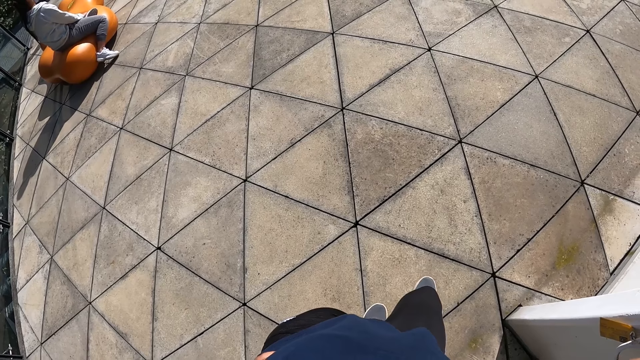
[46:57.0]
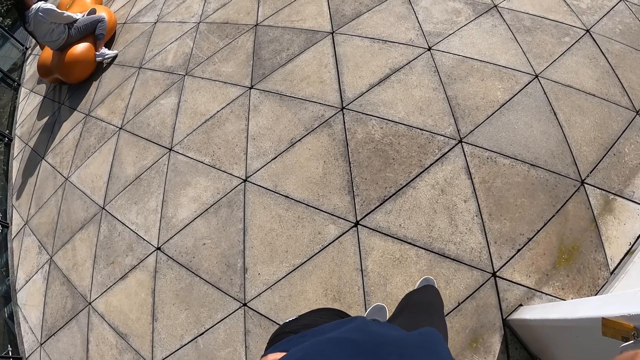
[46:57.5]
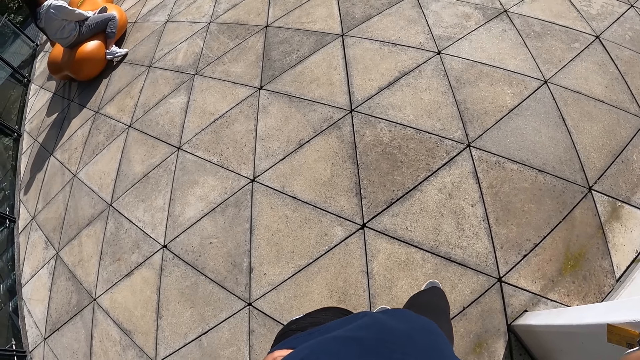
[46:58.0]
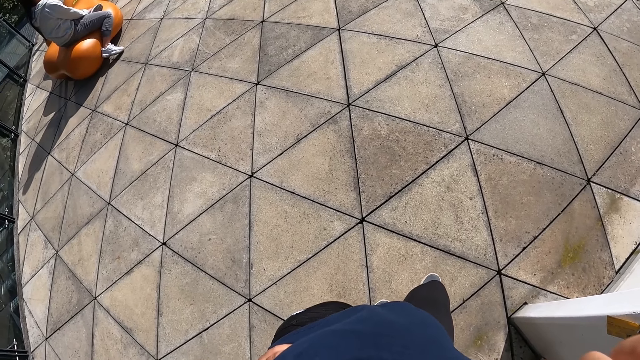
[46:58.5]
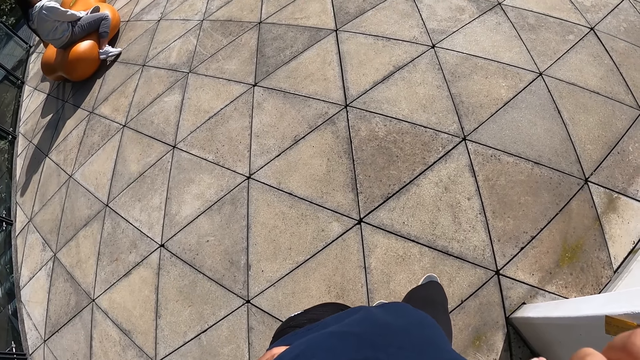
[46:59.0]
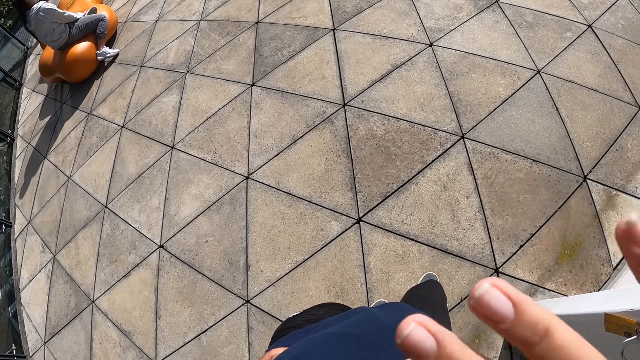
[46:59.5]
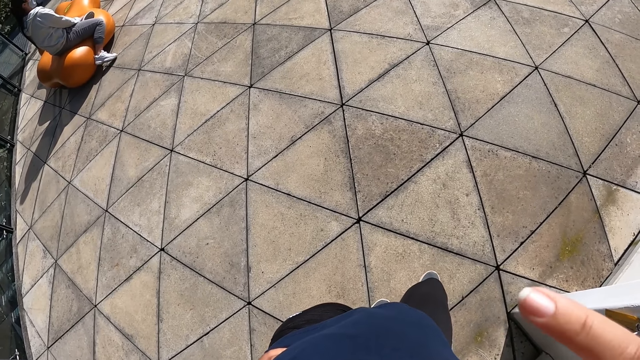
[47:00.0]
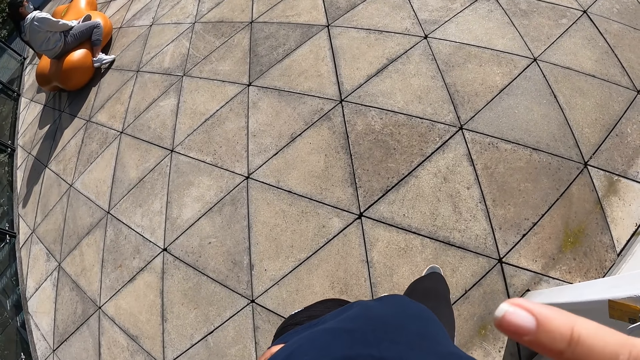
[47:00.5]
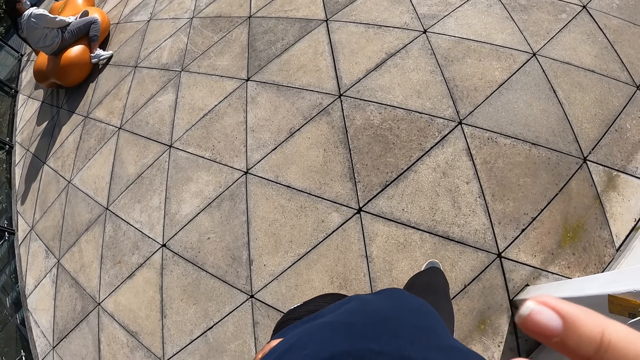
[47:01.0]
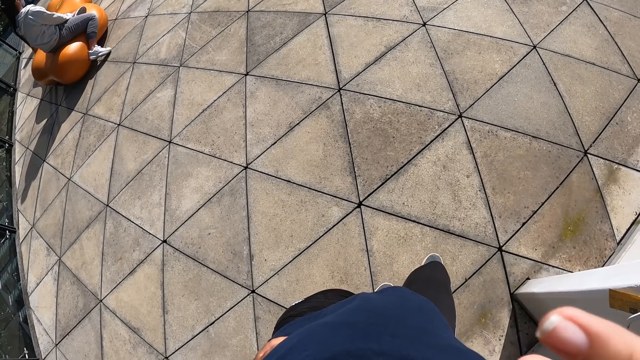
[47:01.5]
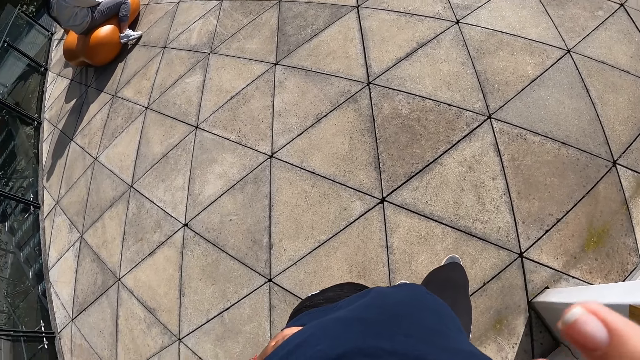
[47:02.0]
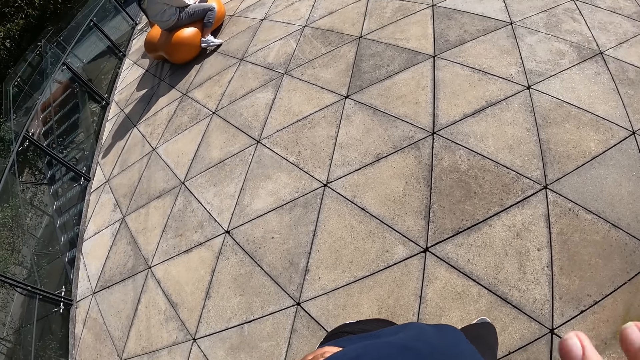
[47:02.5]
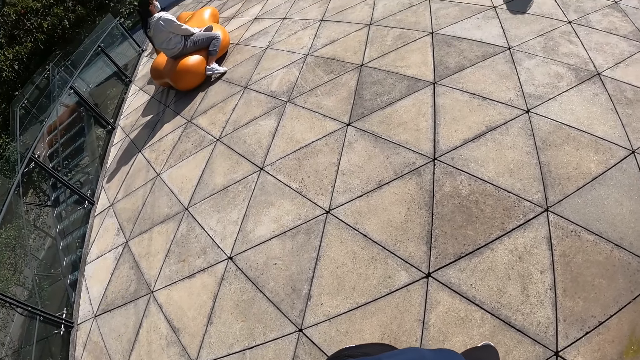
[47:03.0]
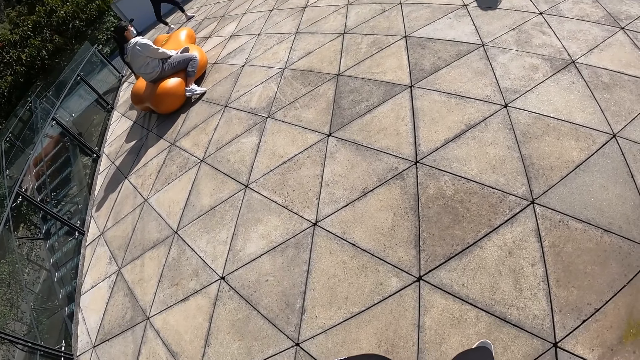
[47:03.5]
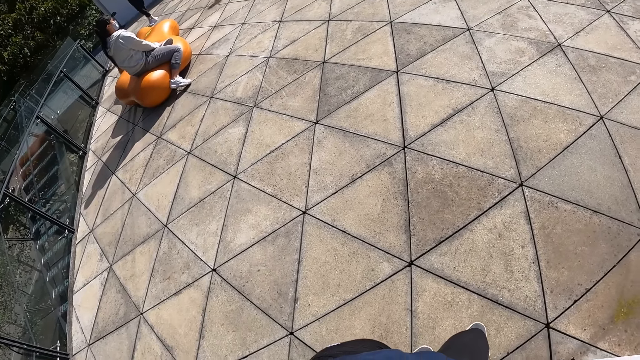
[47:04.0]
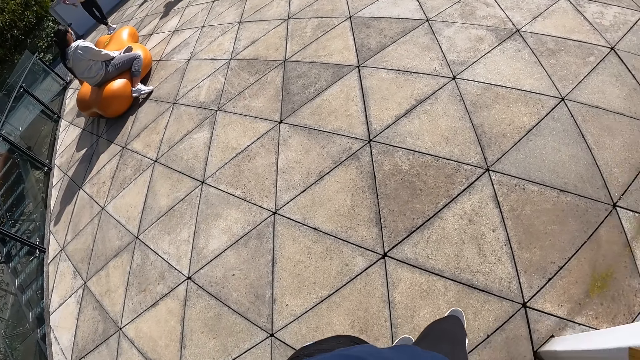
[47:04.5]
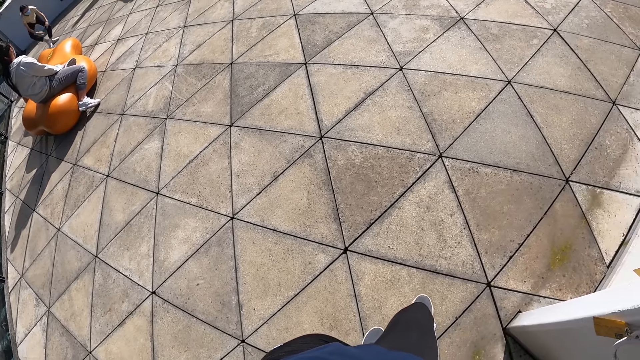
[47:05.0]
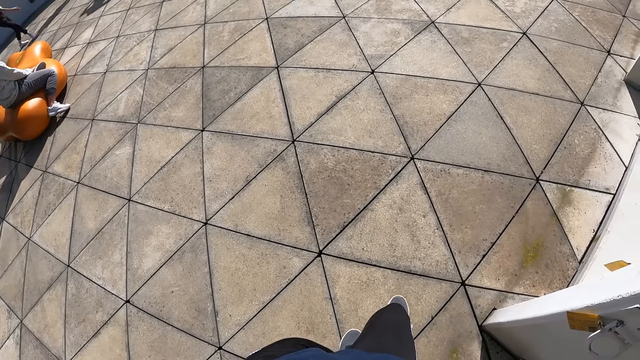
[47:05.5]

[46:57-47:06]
The camera wearer stretches fingers.

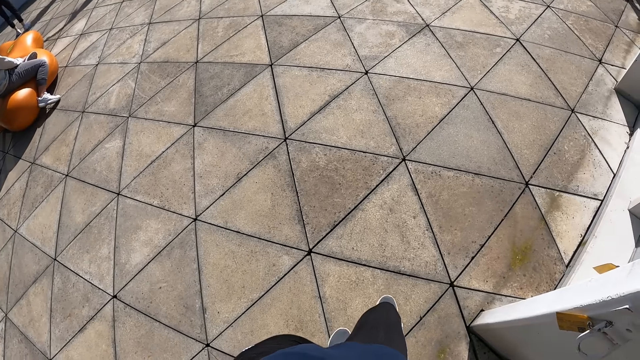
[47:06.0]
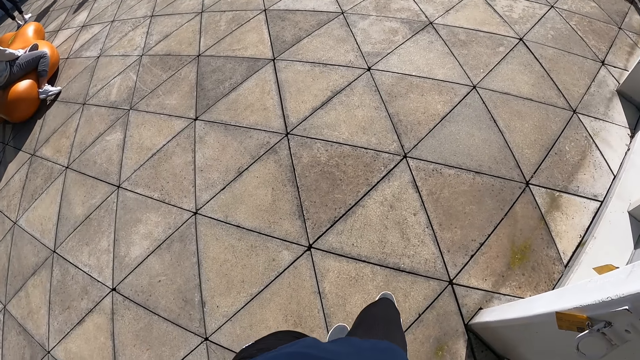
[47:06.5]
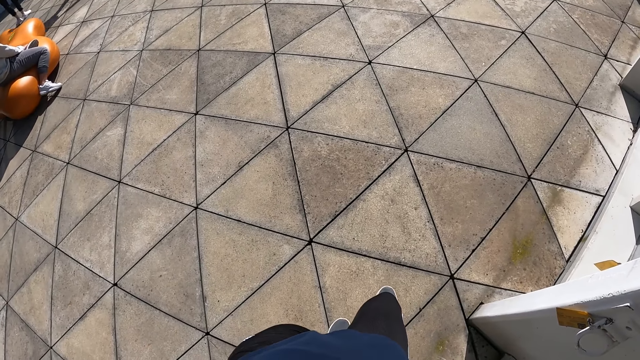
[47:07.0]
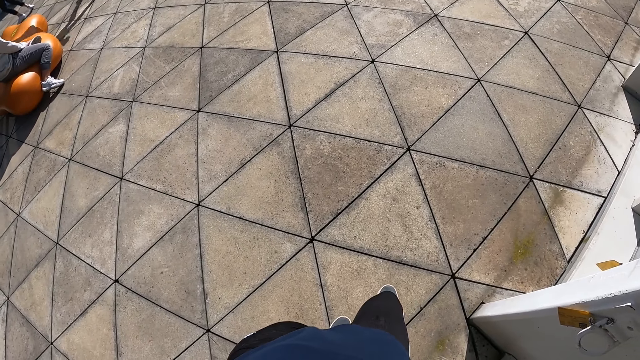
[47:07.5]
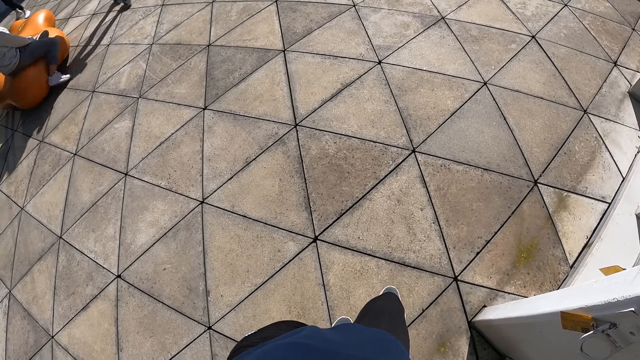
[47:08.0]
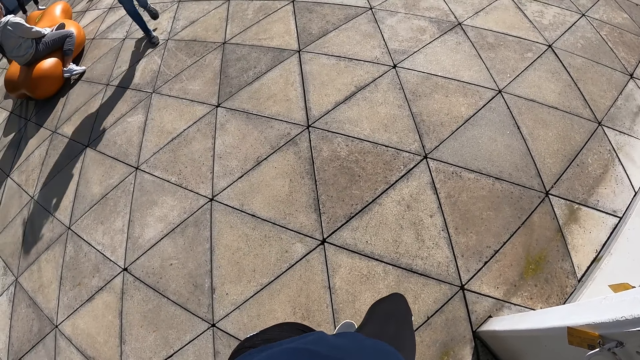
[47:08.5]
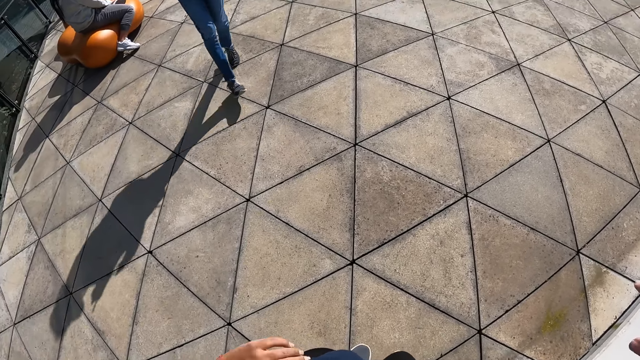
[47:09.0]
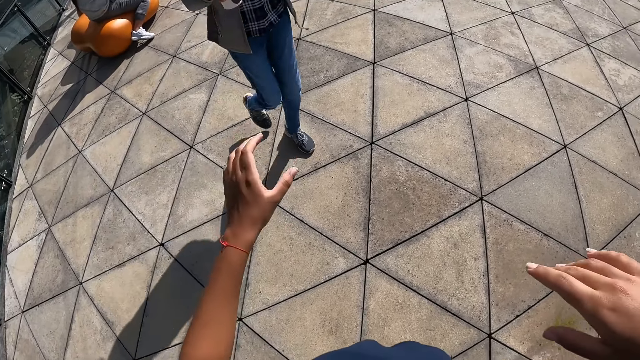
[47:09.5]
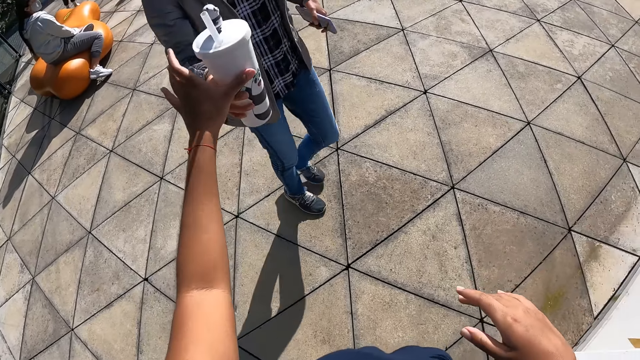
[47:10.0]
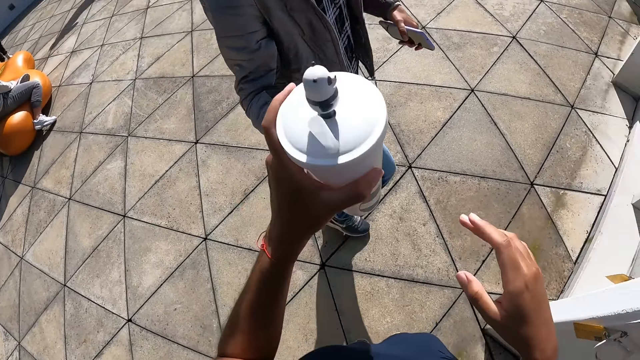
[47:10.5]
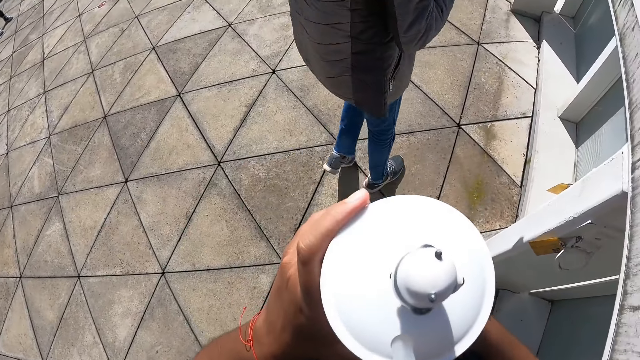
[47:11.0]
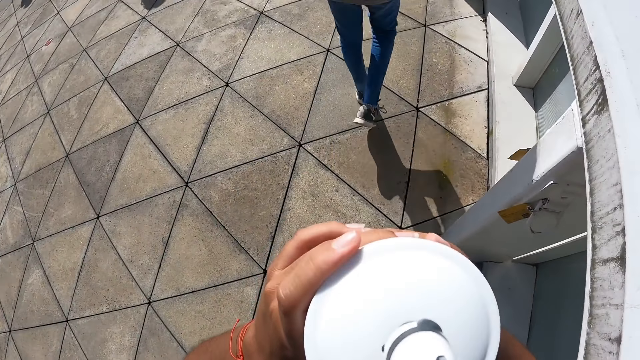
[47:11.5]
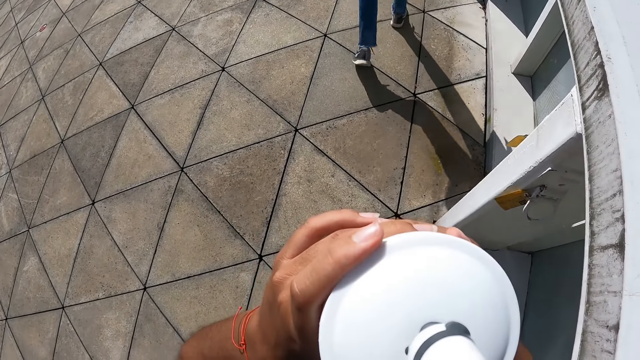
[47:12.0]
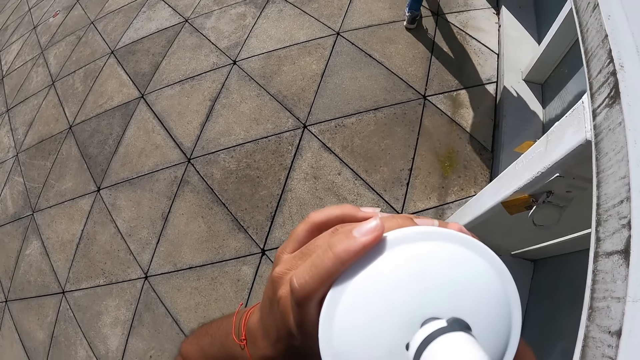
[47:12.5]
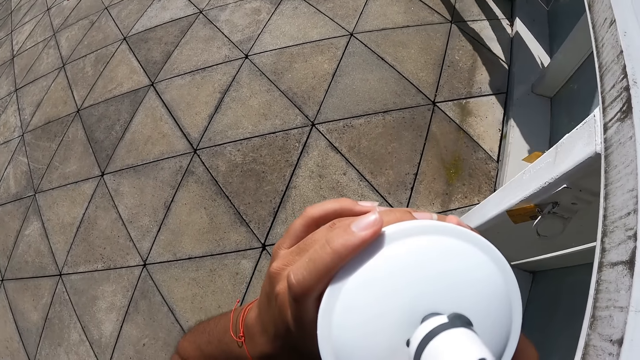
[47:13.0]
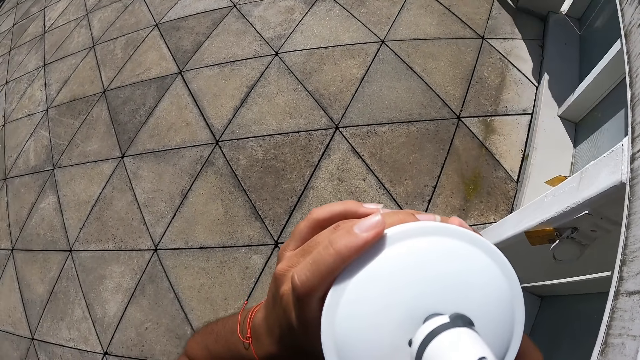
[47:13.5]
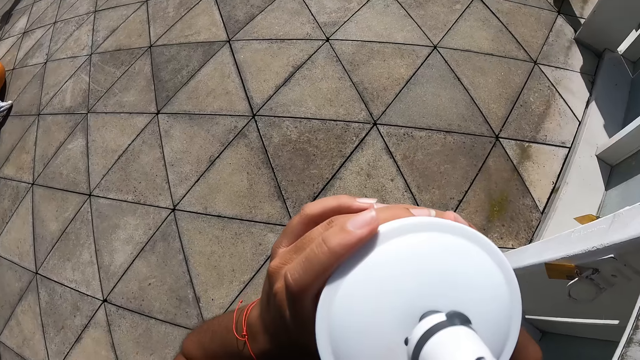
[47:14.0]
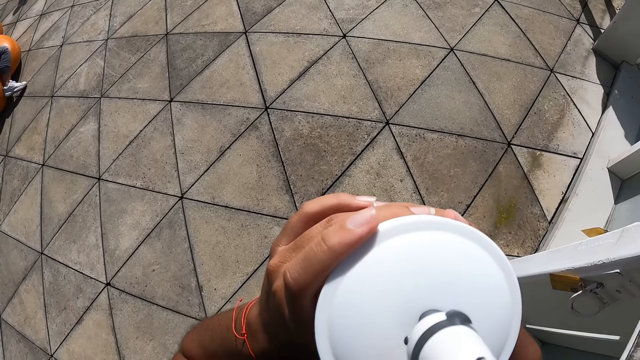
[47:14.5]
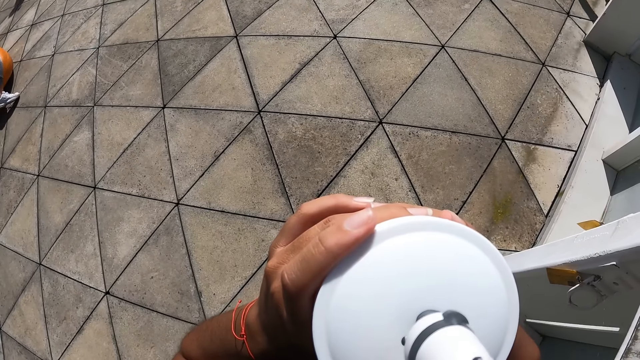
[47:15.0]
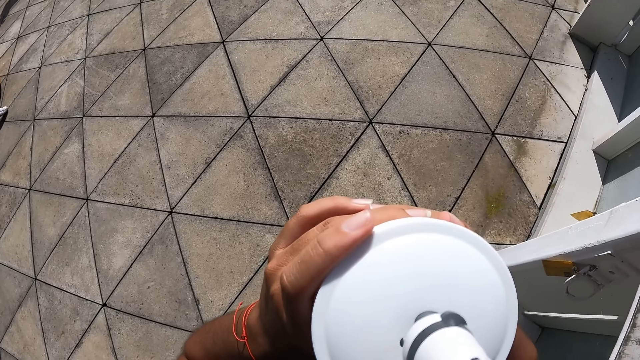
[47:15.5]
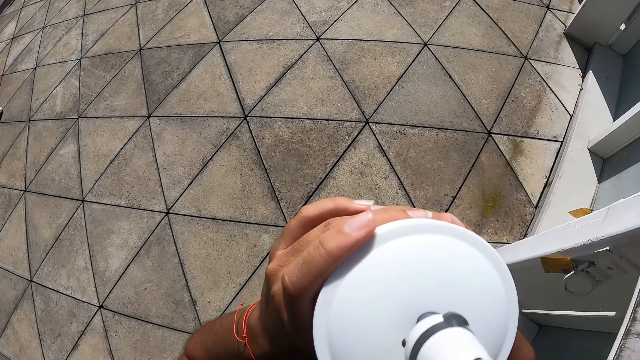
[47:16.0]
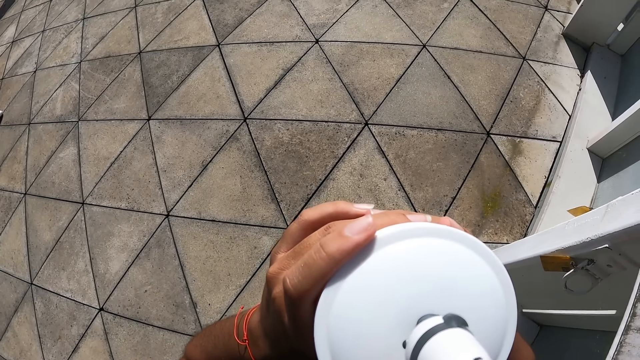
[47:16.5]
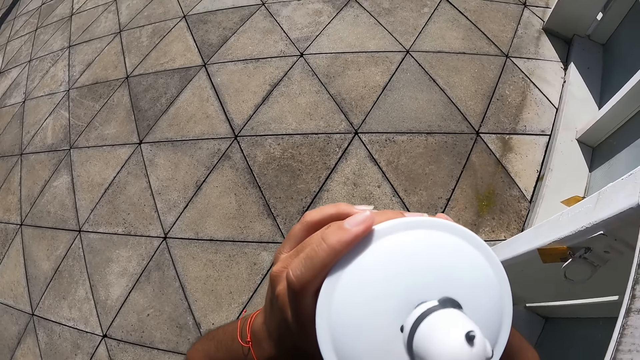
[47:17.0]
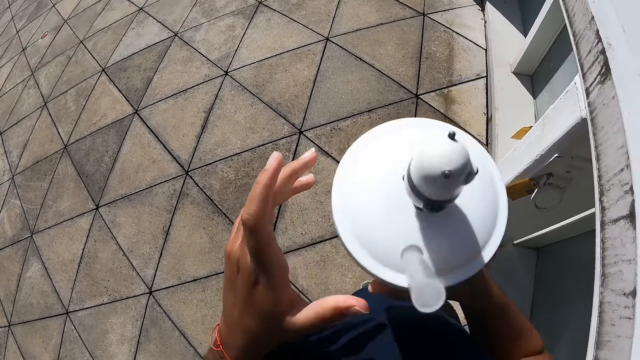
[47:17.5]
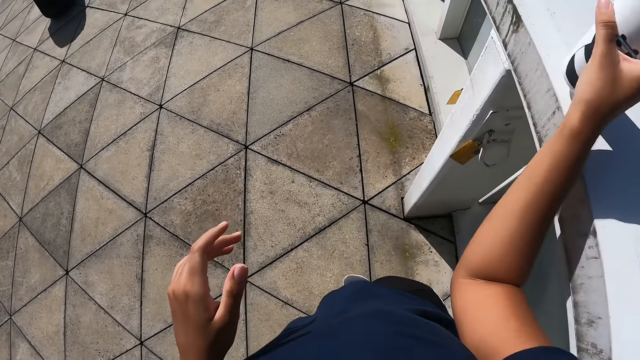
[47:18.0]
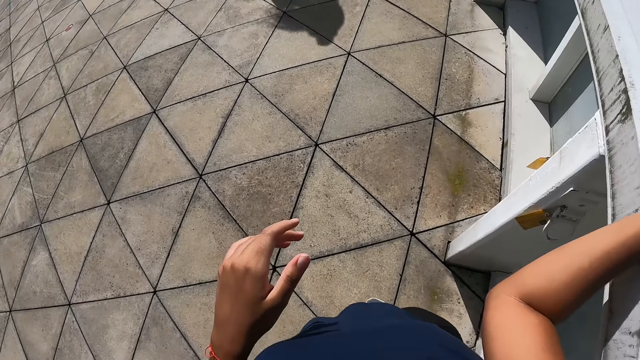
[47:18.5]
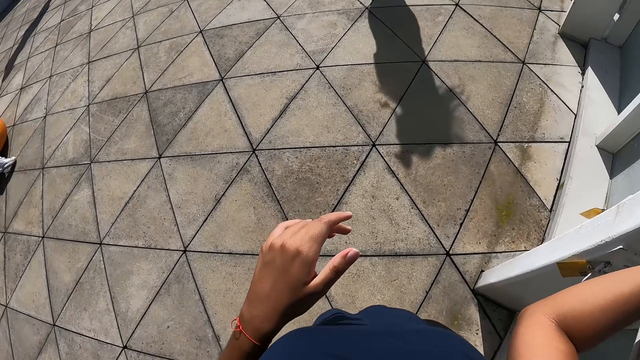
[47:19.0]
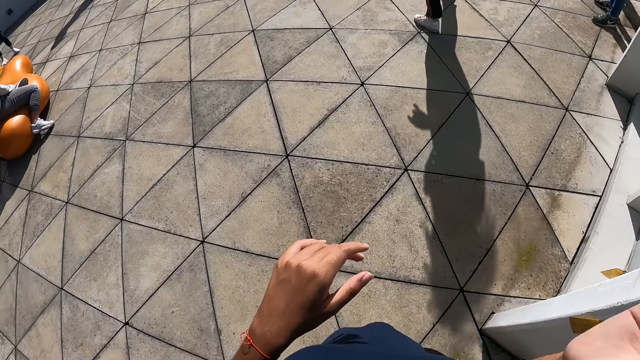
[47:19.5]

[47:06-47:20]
A woman runs towards the camera wearer. The woman passes a water bottle to the camera wearer with her right hand. The camera wearer receives the water bottle from the woman. The woman walks around on the floor. The camera wearer drinks water from the water bottle in her hands. She drops the water bottle on the concrete slab with her right hand. She puts the water bottle on the wall.
